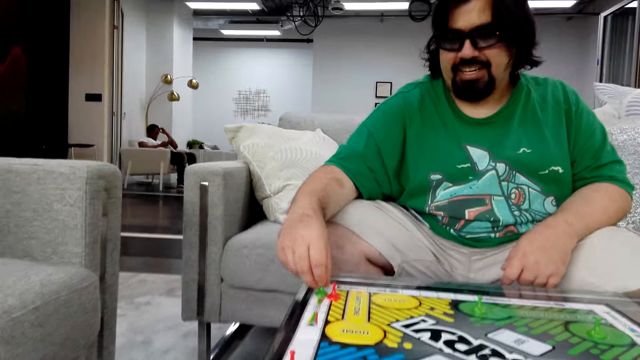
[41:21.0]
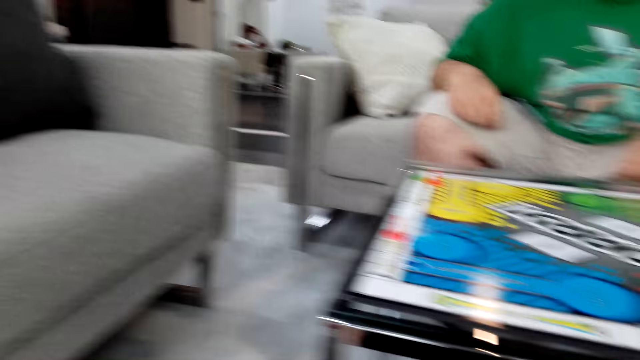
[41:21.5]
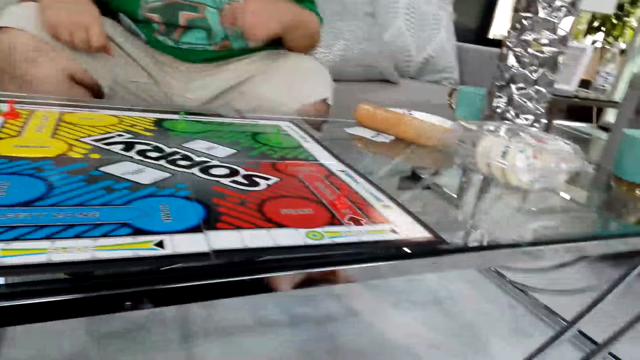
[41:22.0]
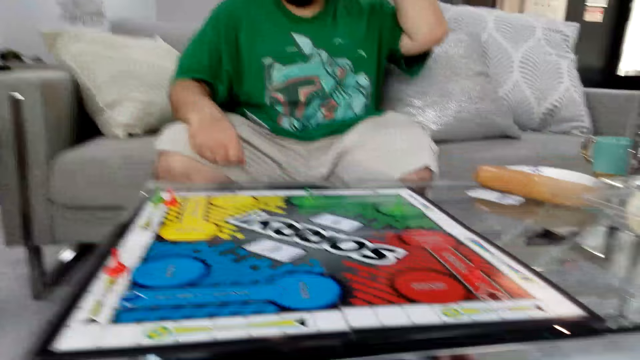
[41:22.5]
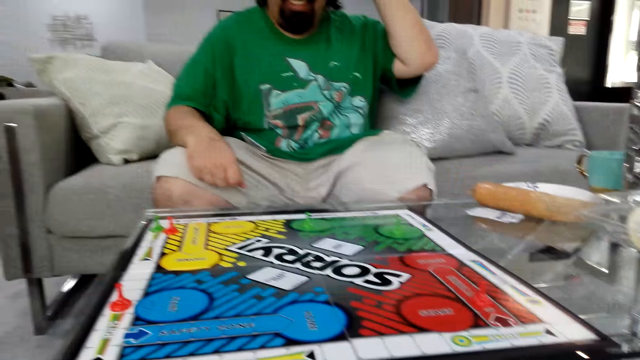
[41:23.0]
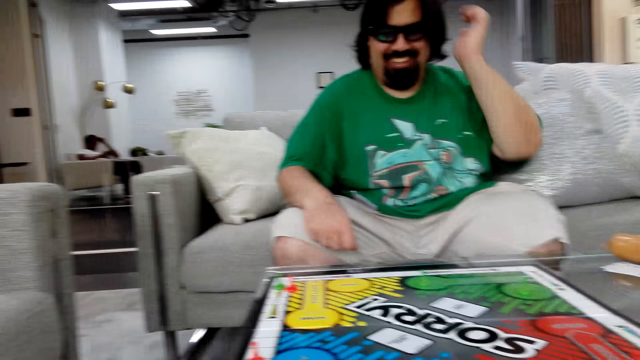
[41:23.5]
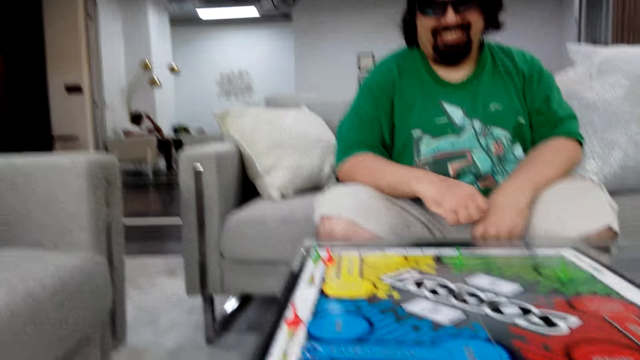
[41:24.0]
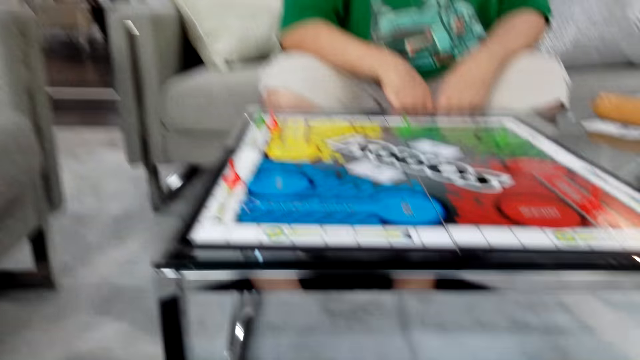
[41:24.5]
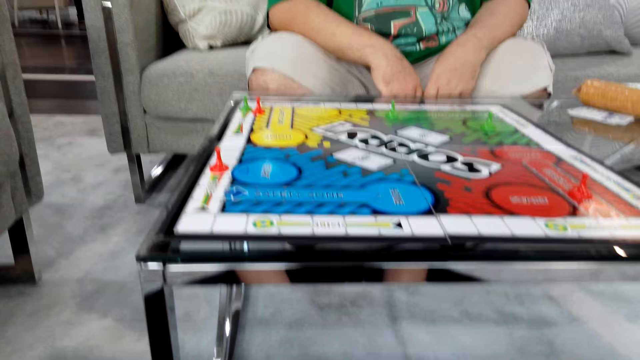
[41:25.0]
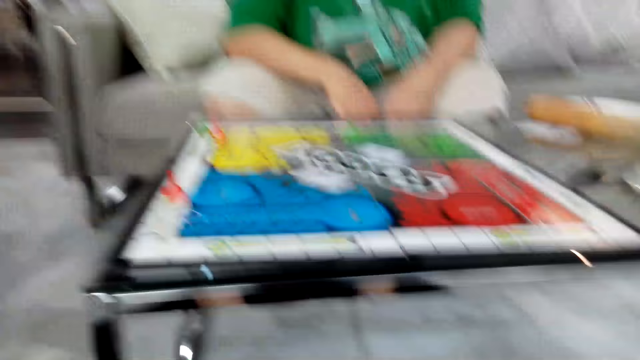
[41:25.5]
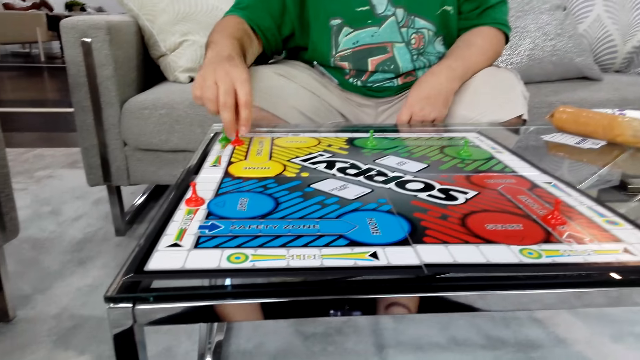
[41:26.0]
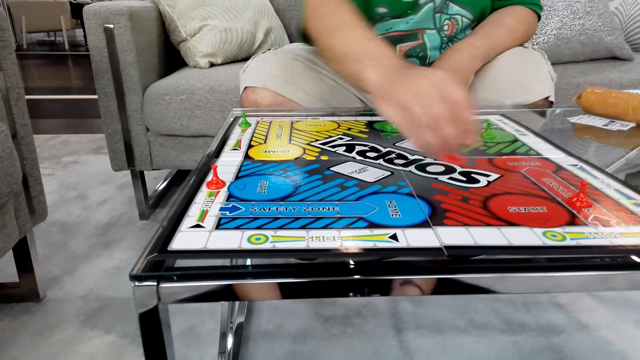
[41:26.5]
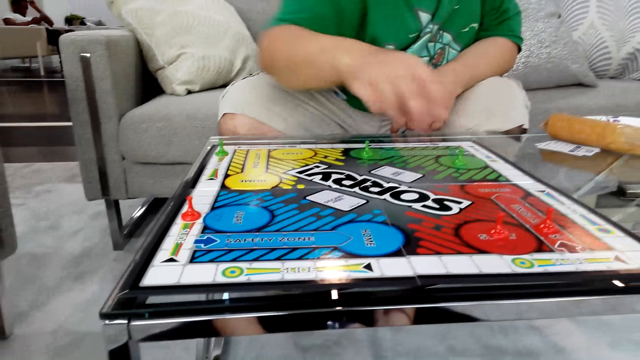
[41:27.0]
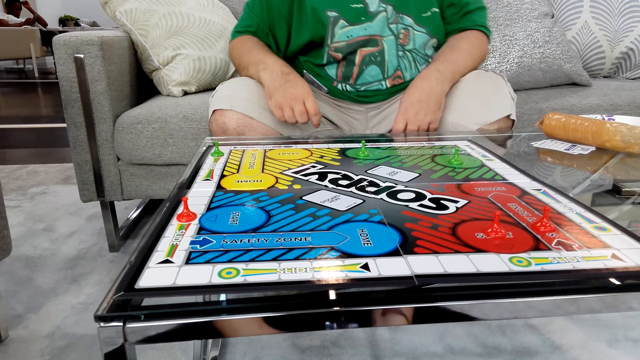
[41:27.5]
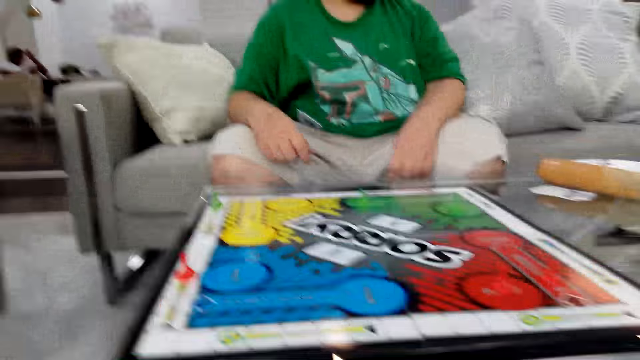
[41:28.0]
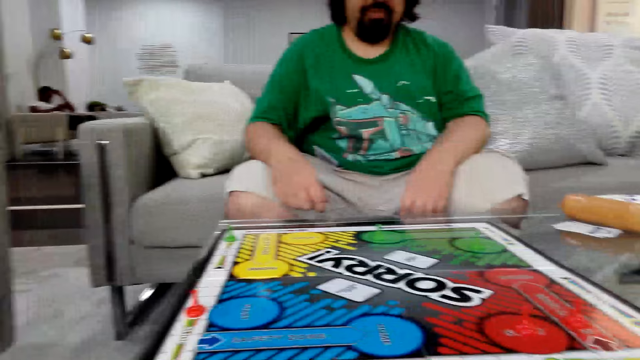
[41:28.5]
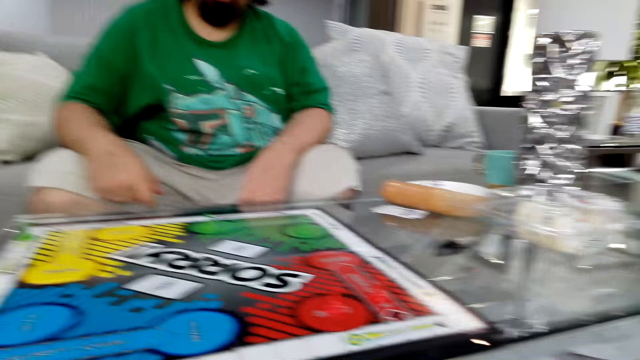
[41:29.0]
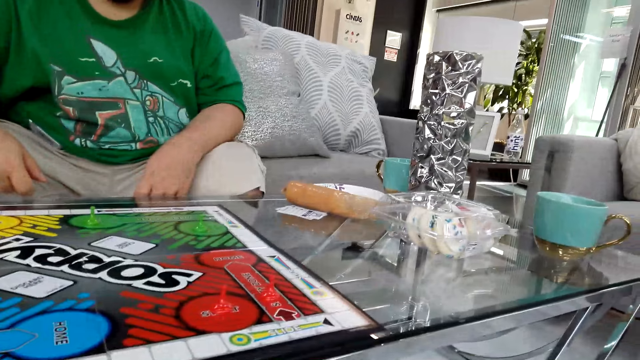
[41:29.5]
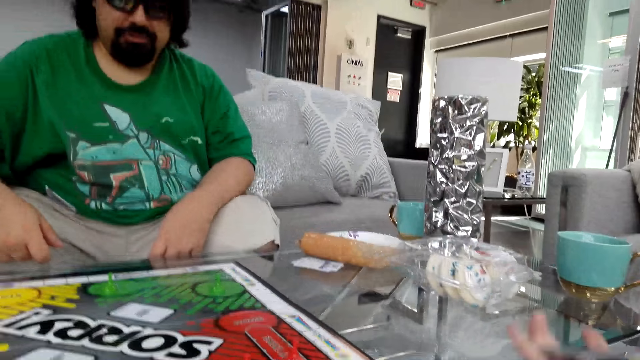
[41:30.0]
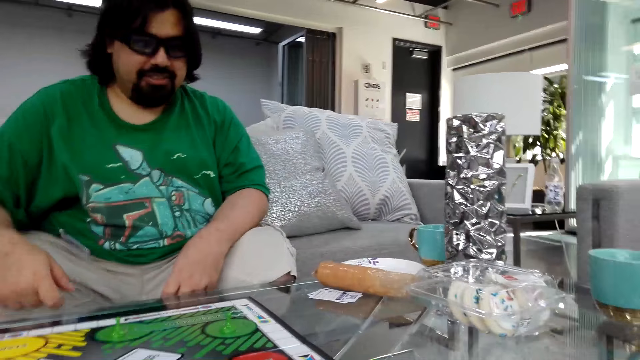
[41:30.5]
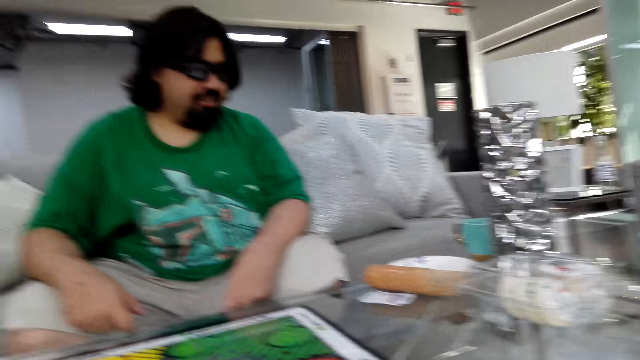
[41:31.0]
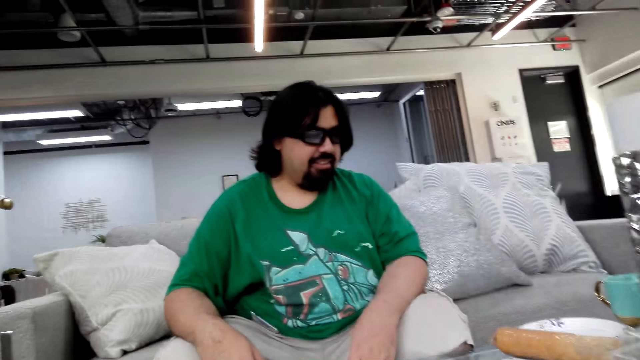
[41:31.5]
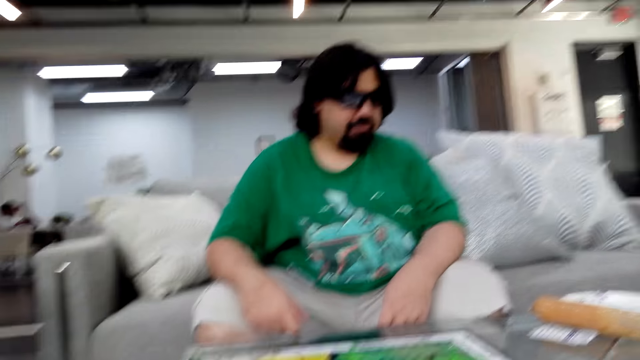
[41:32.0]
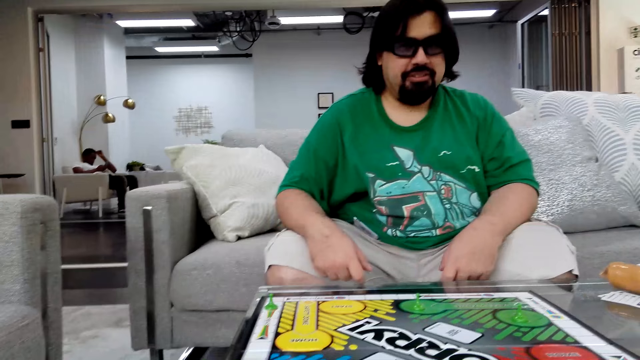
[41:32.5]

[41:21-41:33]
A man moves the board game piece on the table.

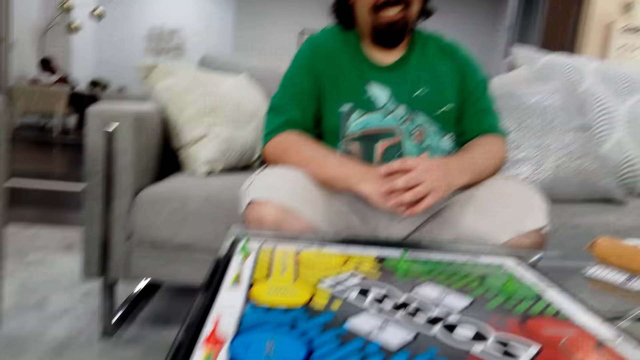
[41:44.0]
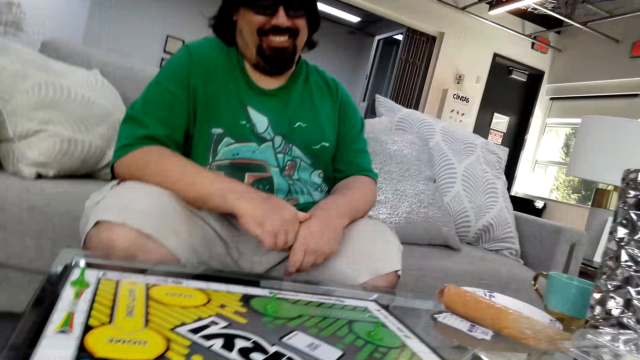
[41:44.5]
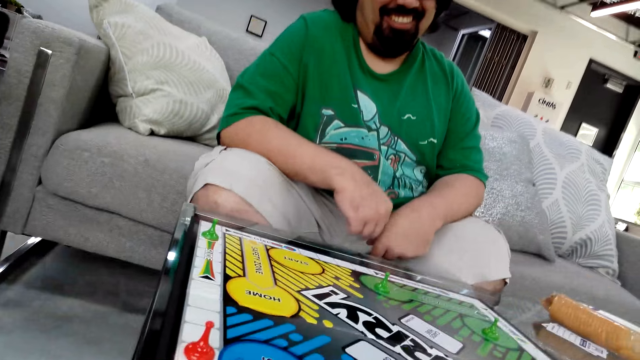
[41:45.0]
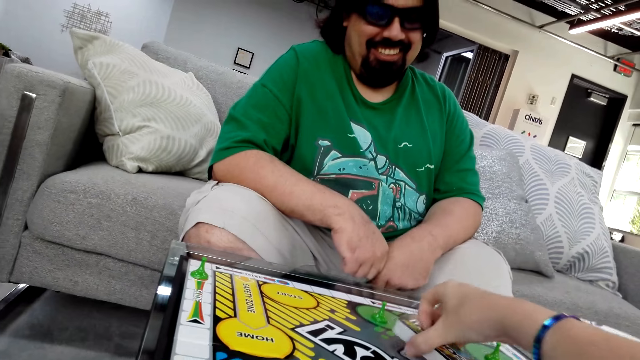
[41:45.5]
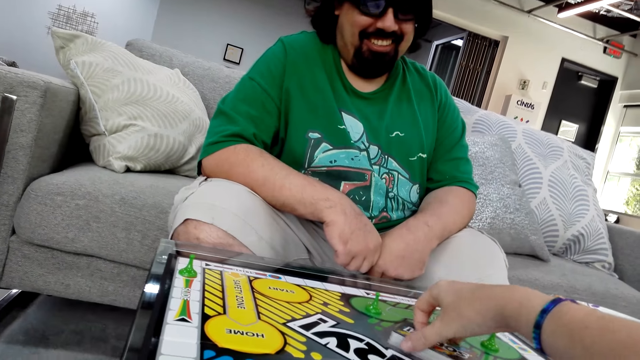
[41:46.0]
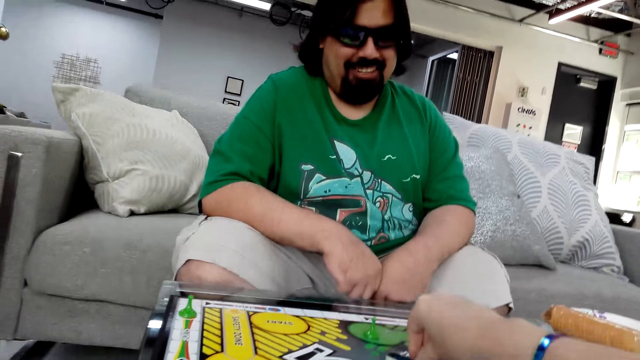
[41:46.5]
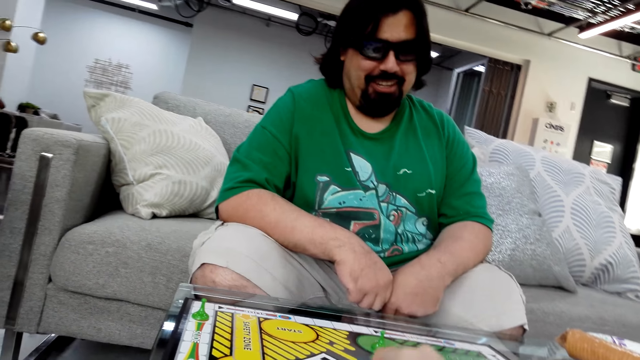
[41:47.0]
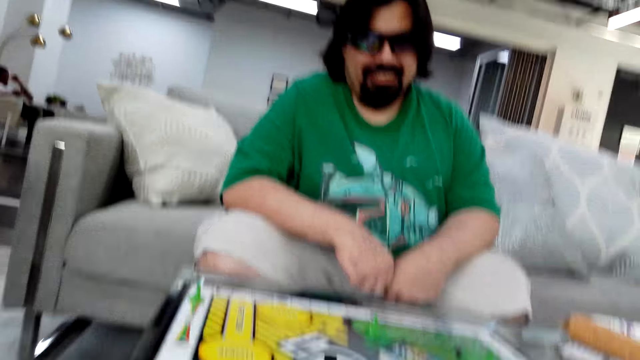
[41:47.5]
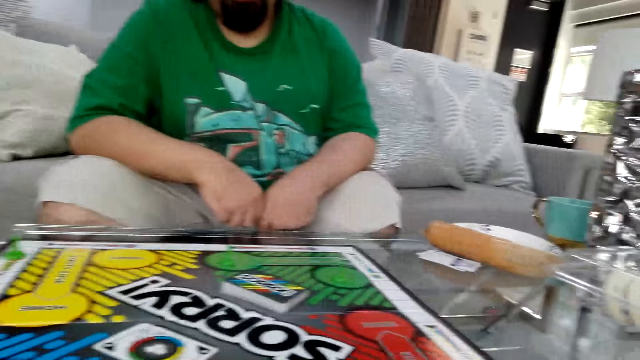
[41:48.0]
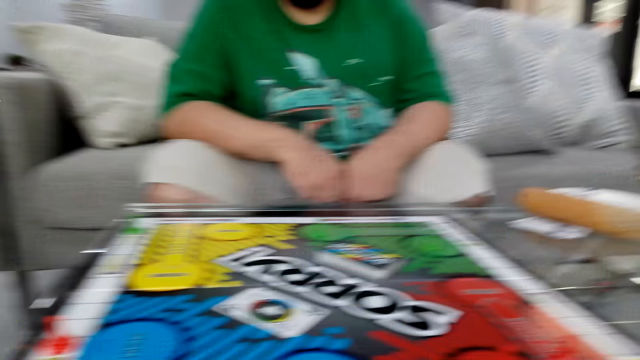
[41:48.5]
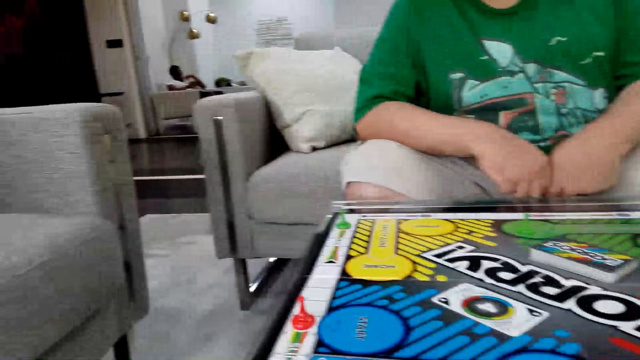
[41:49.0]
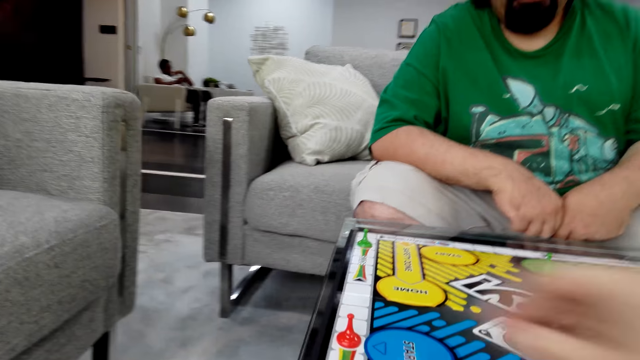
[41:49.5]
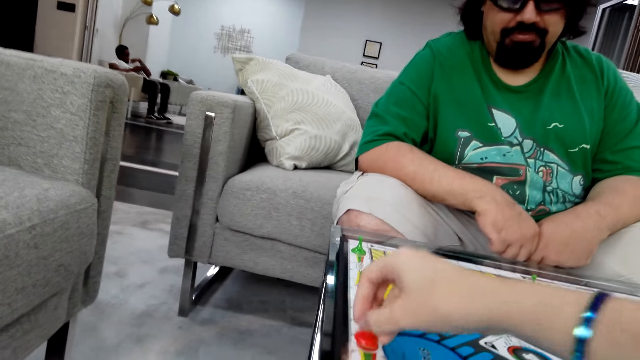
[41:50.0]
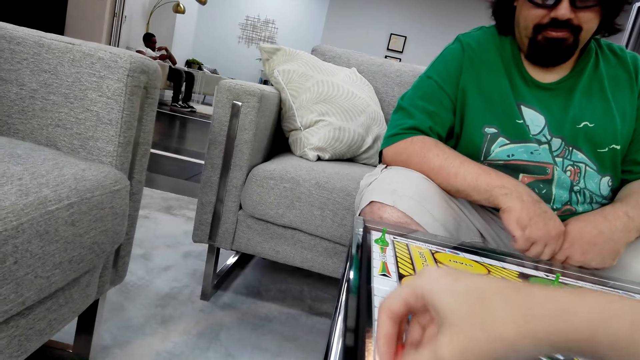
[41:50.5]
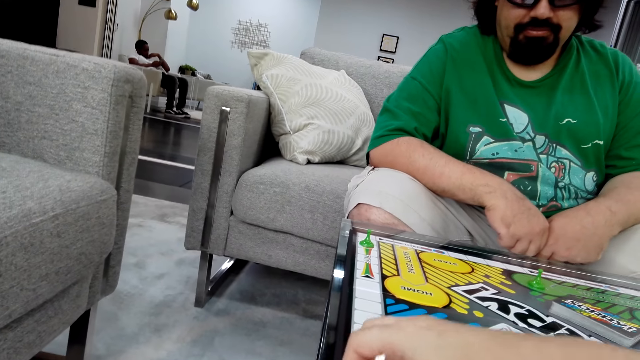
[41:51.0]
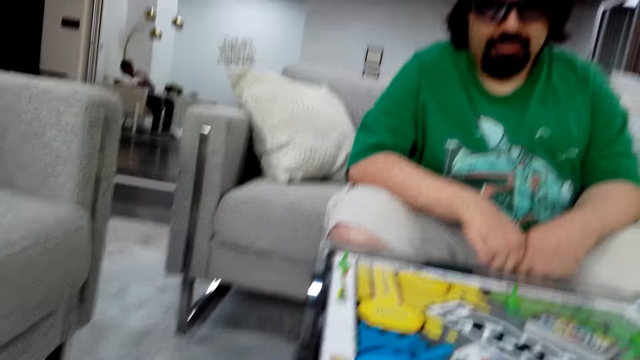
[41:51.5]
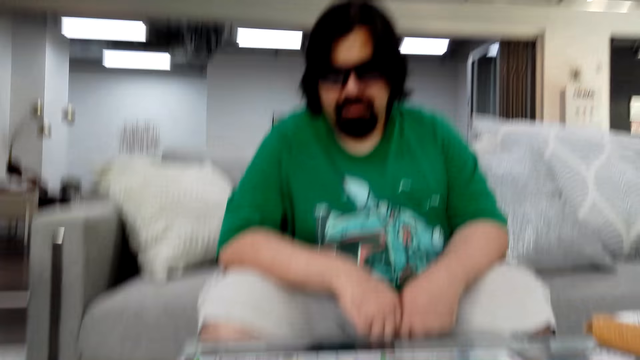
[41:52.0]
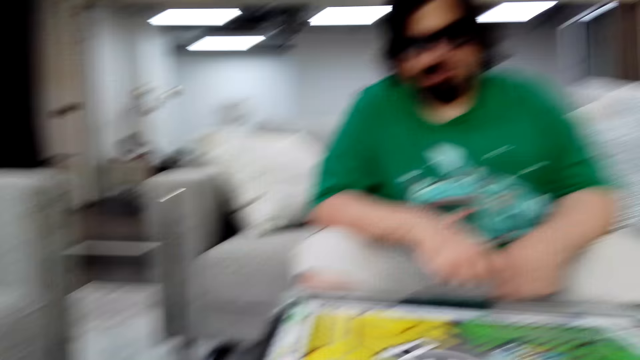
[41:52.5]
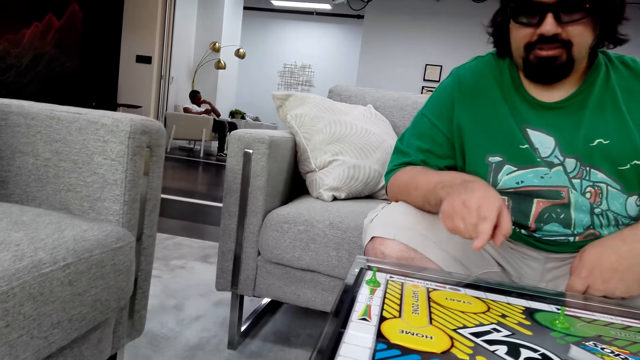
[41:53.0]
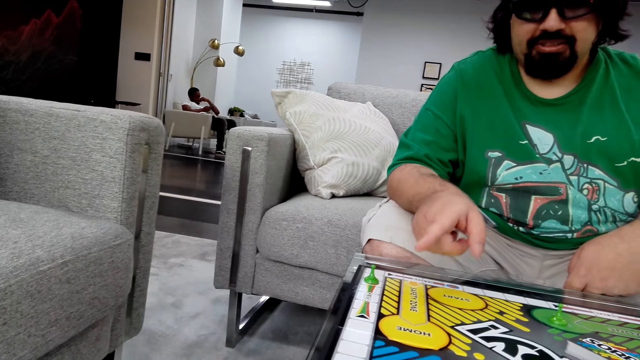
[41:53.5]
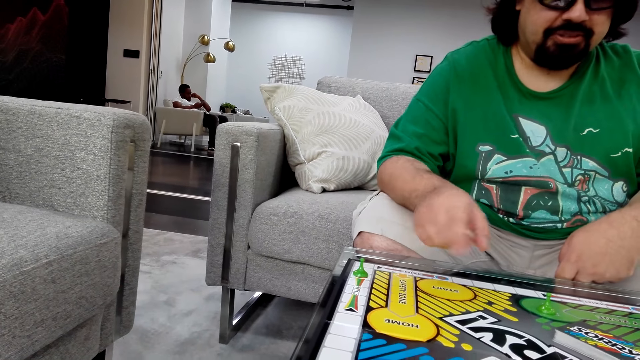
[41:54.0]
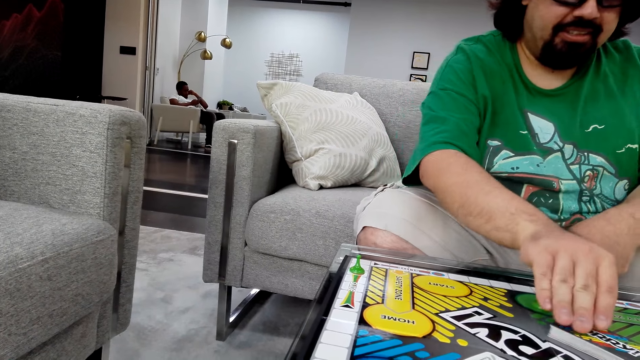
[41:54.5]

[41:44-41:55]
The camera wearer plays the Sorry game. She puts the poker card on the table. She picks up the game board piece with her right hand.
